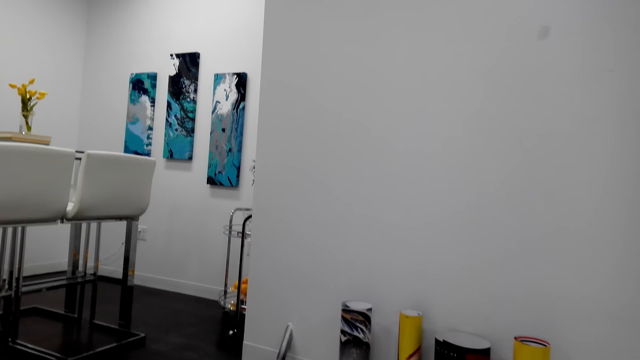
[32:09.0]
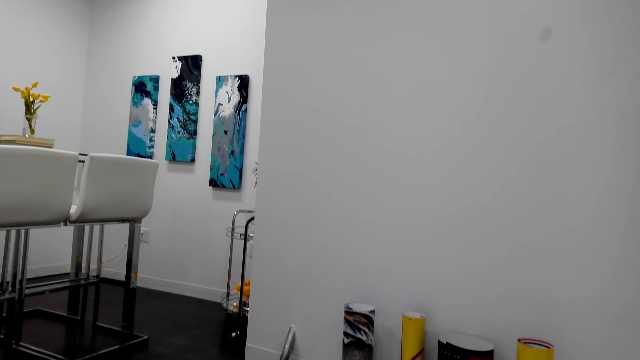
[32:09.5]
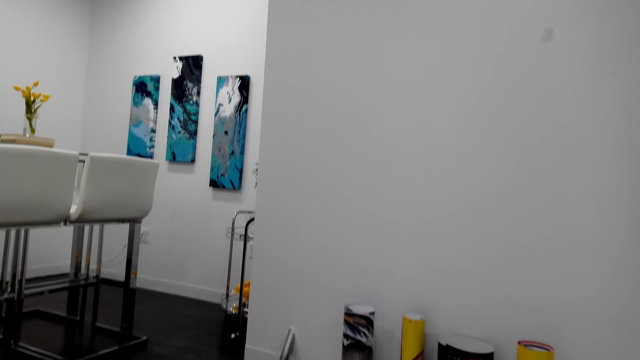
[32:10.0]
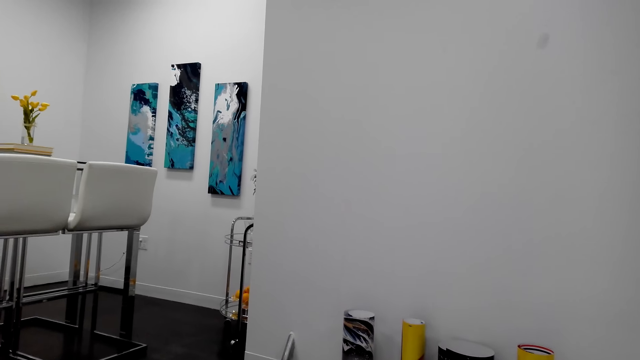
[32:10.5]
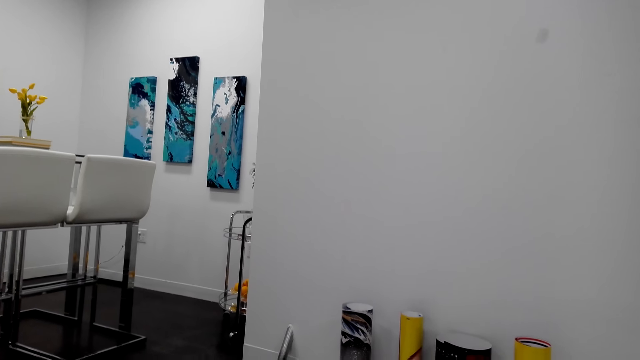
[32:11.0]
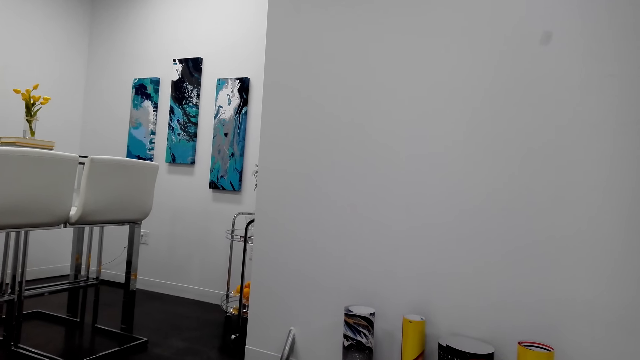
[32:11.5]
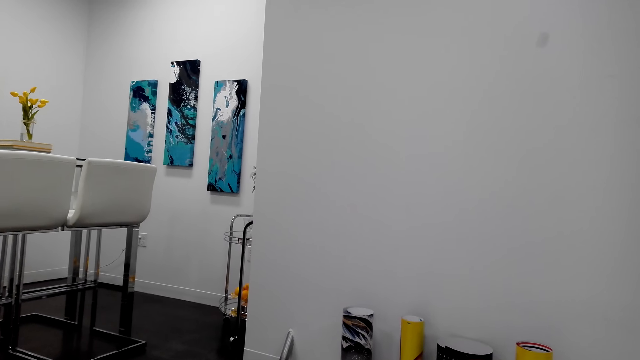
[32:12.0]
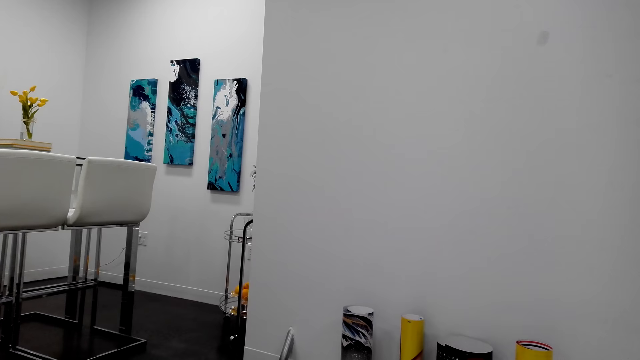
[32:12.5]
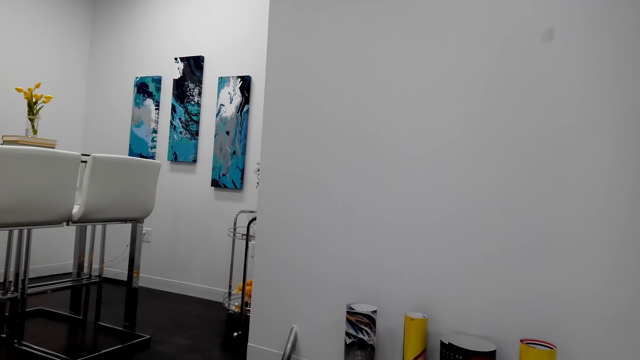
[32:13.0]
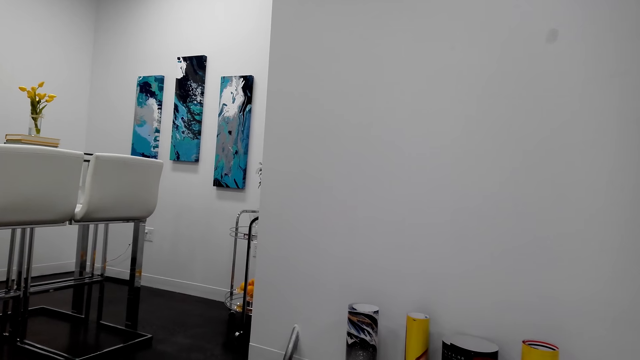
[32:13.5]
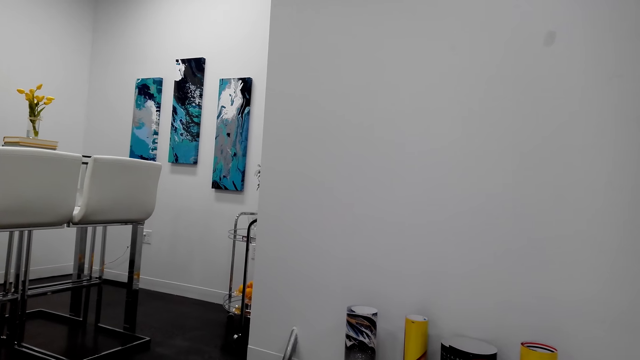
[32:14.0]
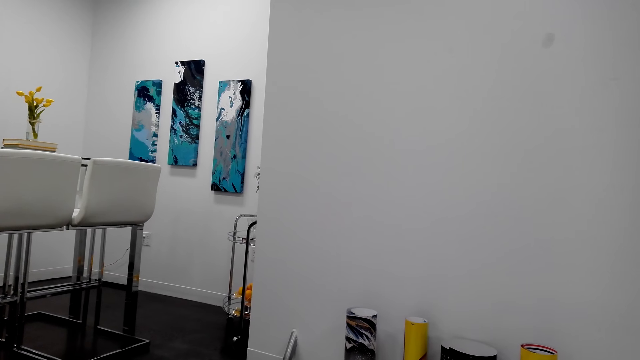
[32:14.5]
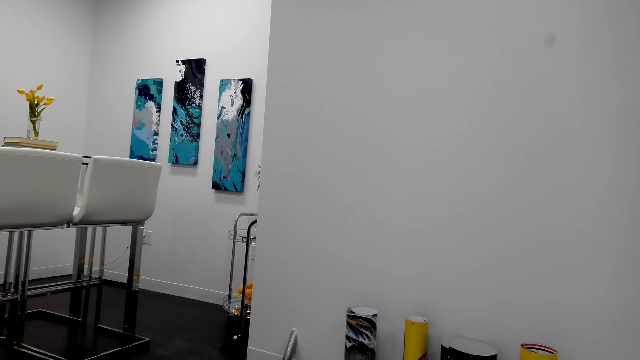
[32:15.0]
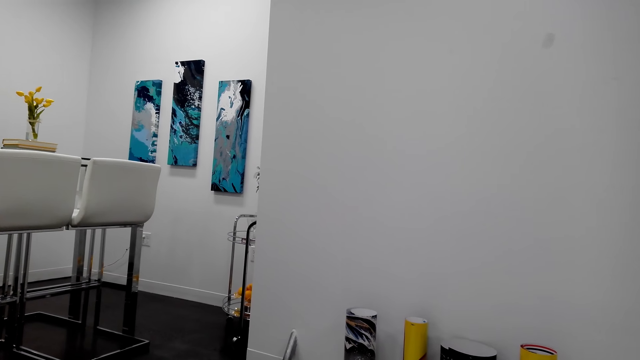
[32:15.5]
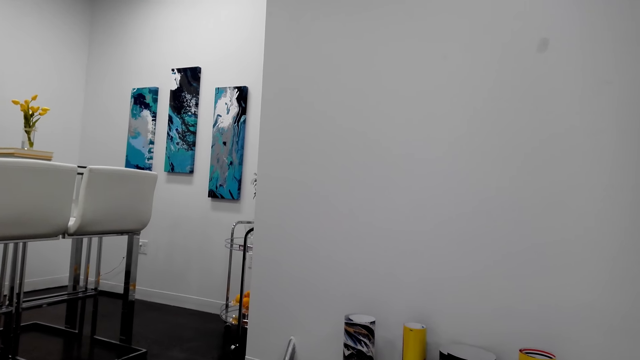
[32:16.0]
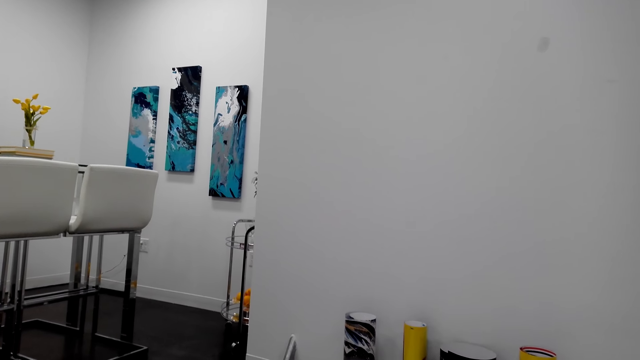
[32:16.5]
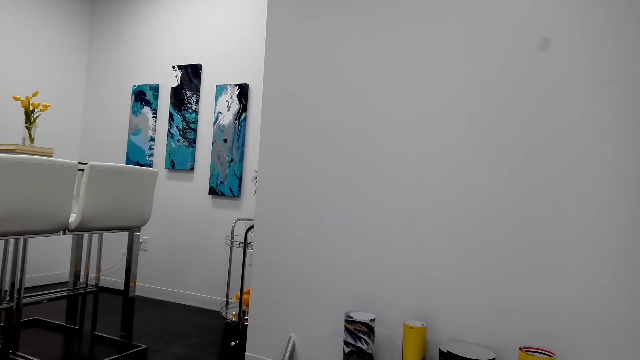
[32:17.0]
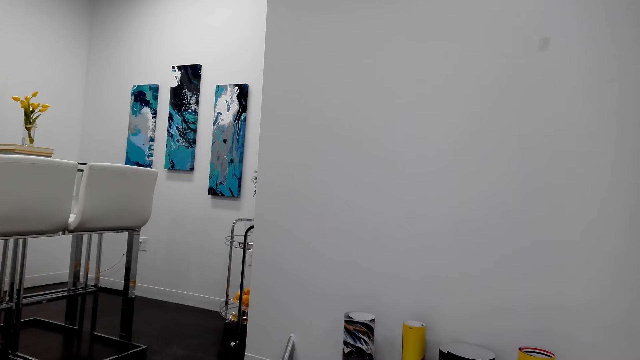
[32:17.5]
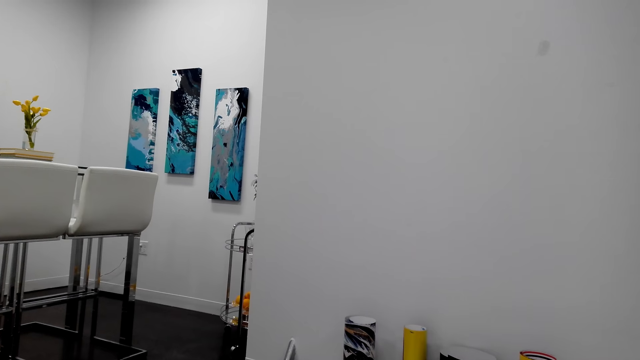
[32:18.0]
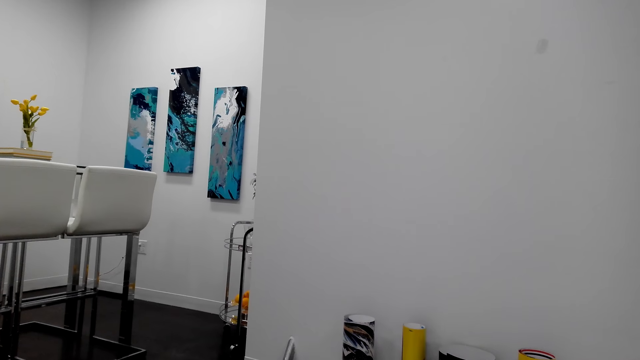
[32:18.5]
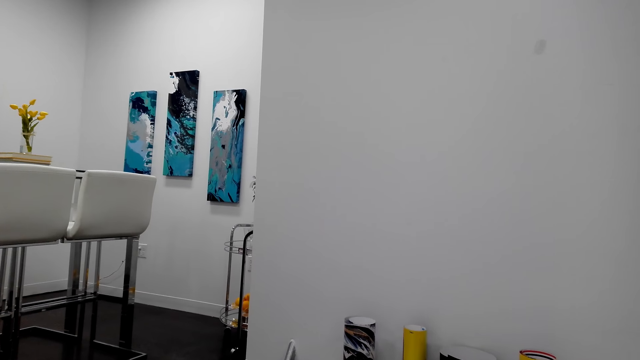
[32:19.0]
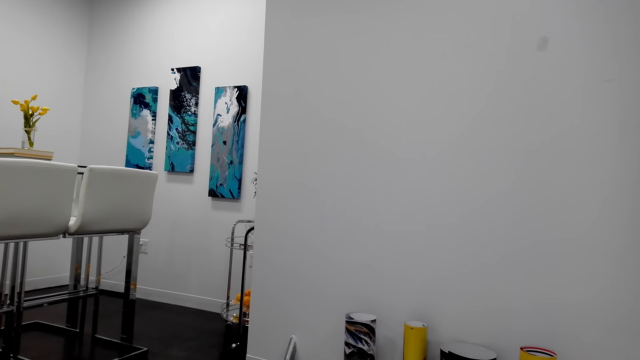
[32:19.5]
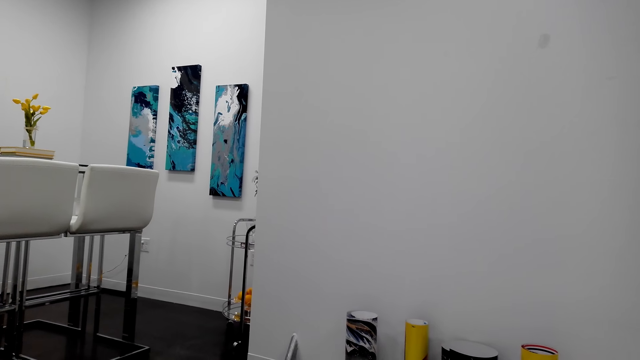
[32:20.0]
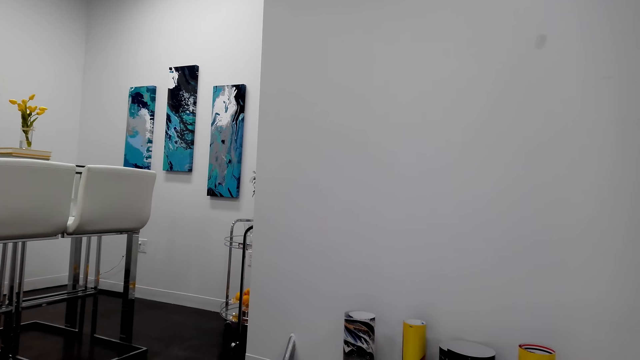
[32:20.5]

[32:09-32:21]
The camera wearer looks around the room.

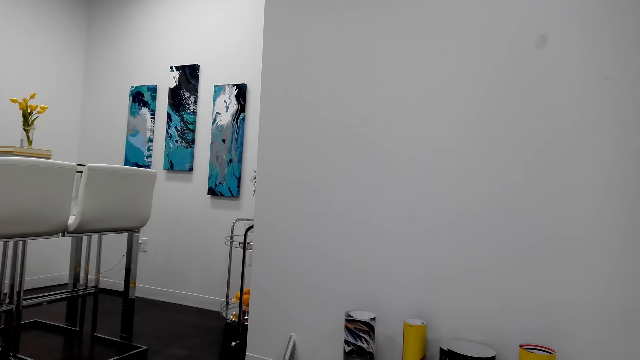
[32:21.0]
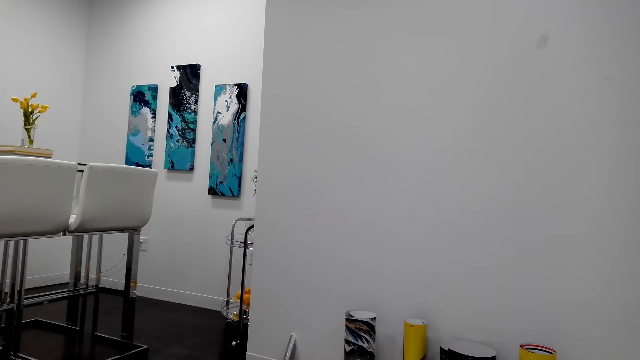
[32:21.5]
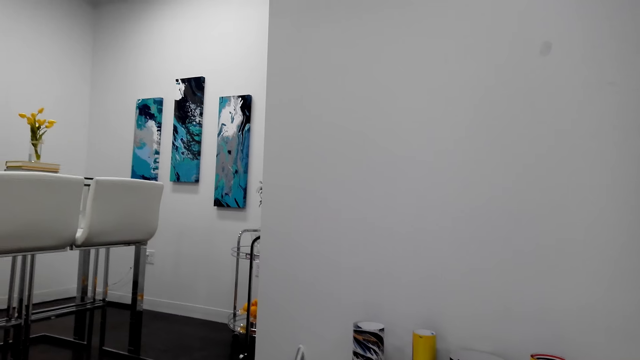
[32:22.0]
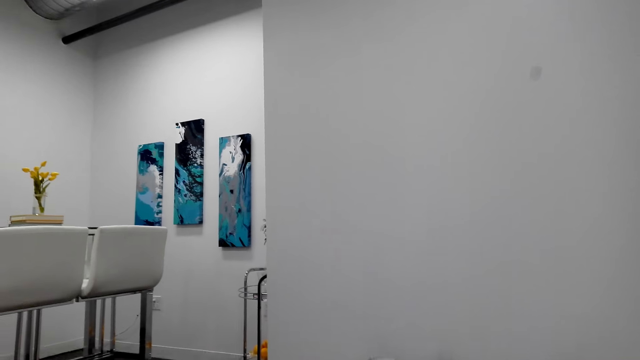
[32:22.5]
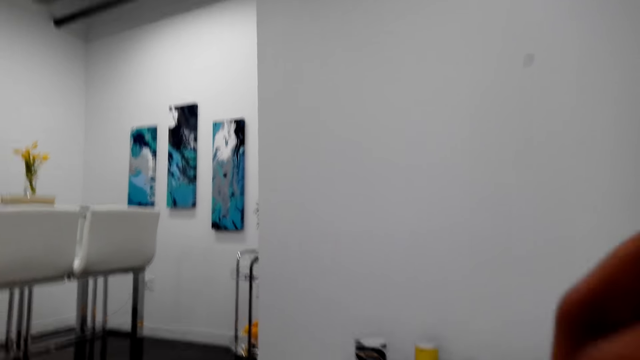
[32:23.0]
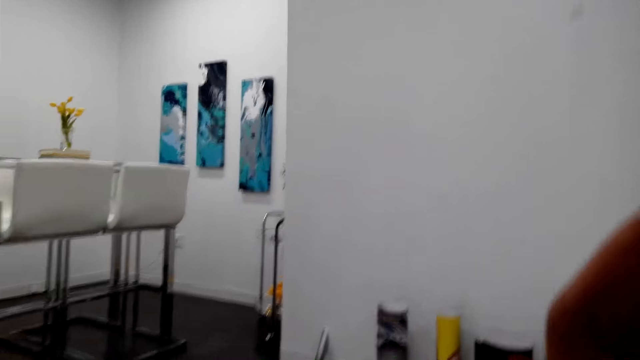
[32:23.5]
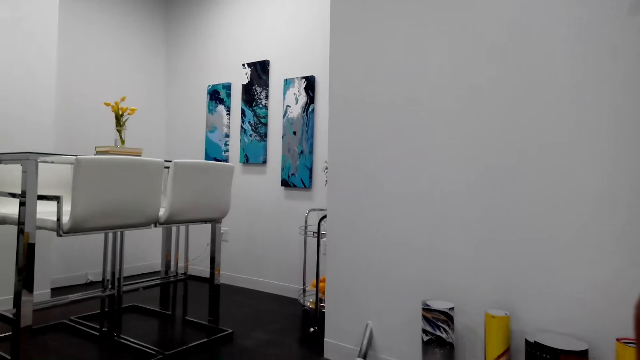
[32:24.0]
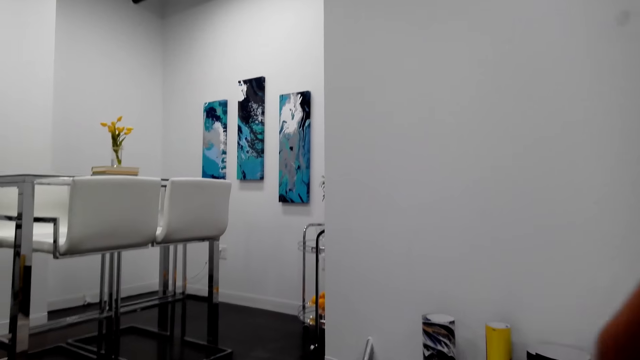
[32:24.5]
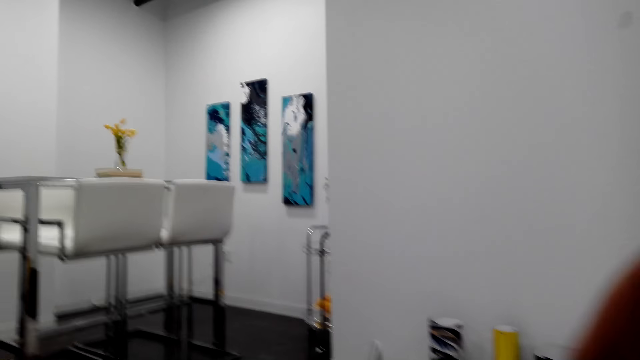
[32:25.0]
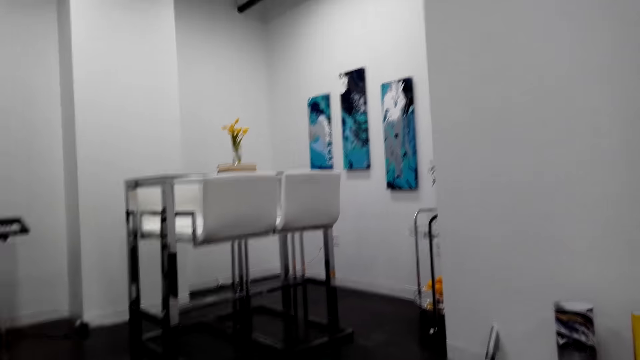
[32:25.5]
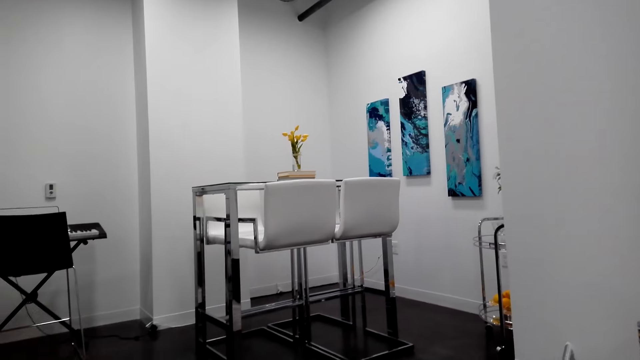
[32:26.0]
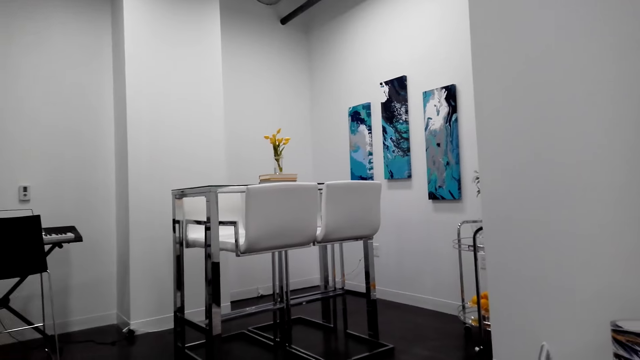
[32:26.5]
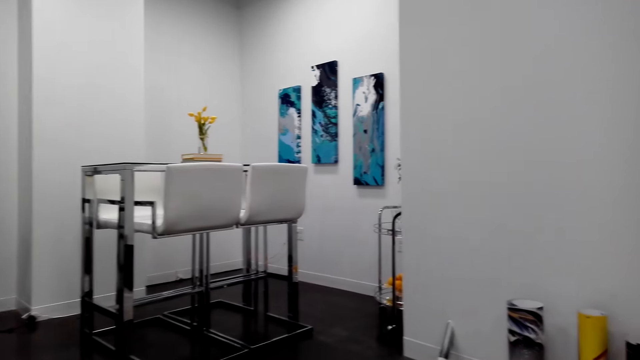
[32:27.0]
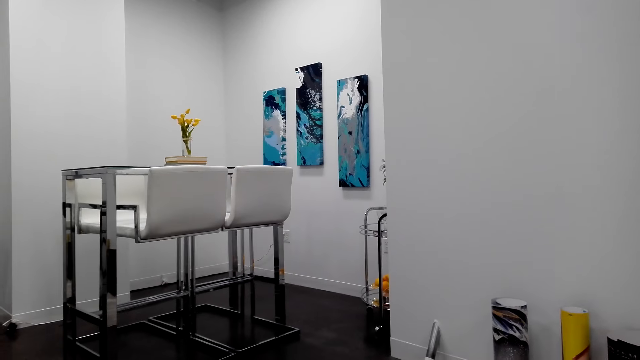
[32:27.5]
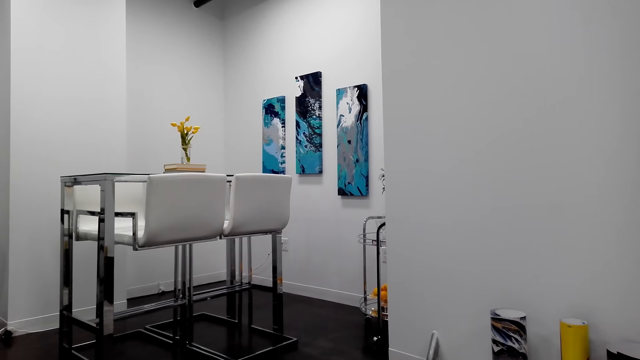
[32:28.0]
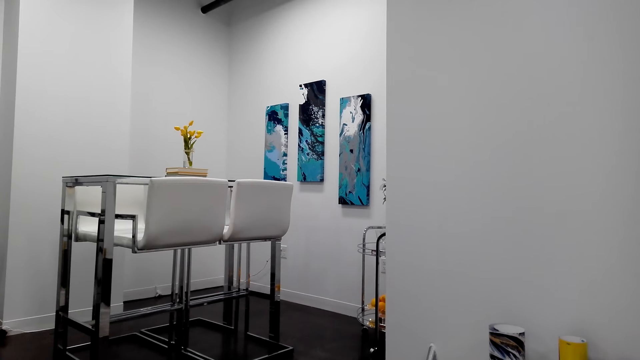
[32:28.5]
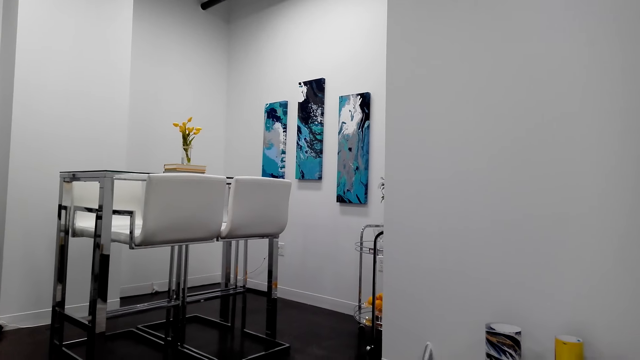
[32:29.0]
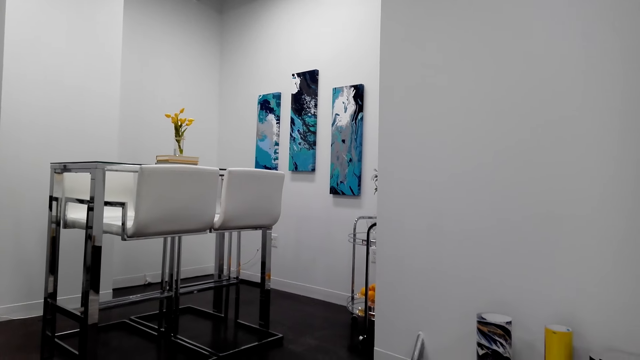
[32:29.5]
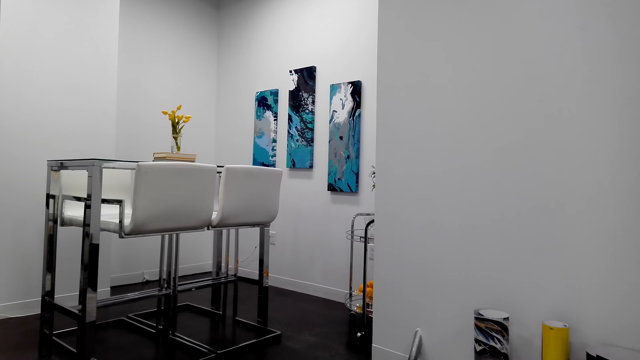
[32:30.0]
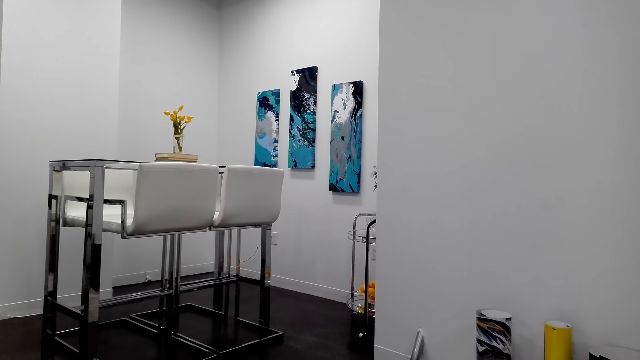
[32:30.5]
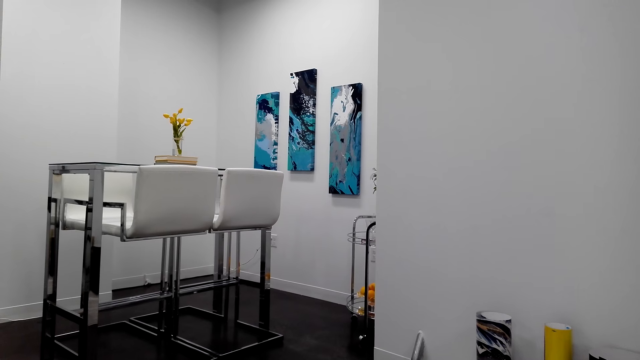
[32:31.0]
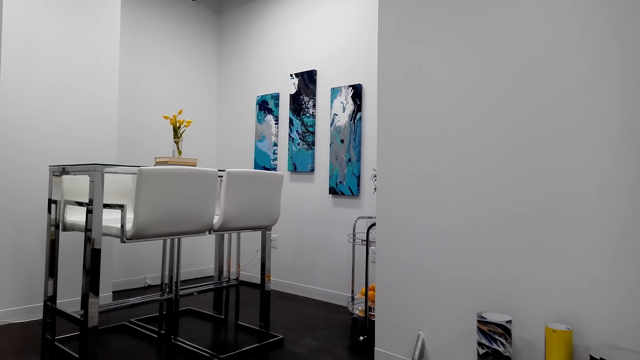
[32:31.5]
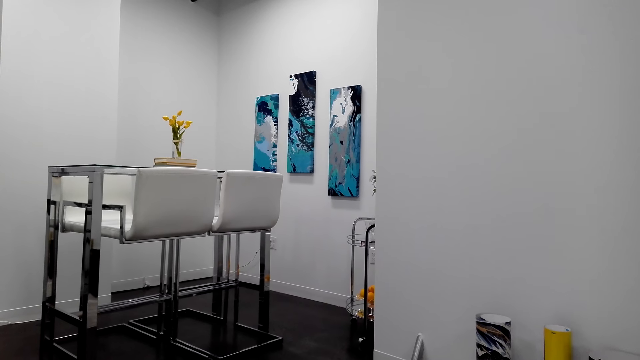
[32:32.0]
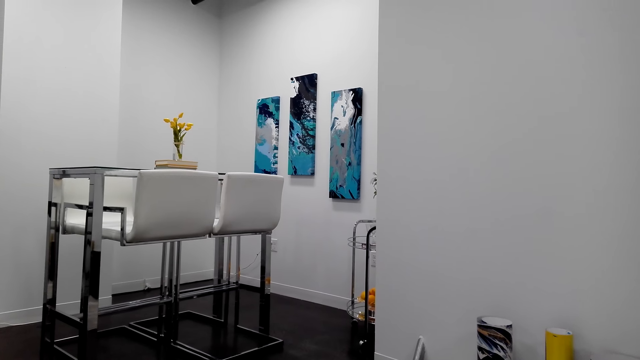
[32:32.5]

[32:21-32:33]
The camera wearer raises a hand.
